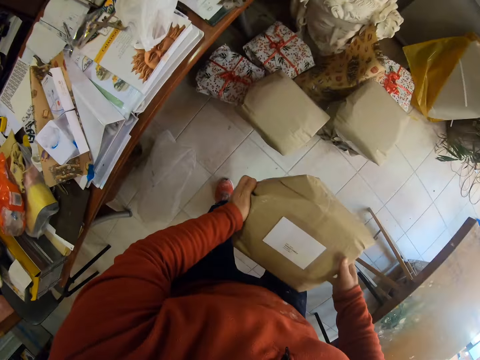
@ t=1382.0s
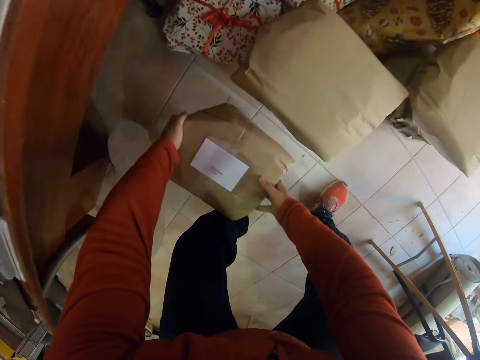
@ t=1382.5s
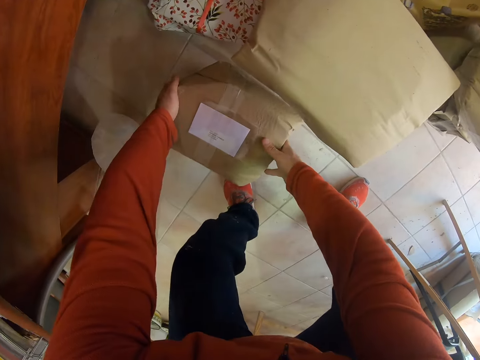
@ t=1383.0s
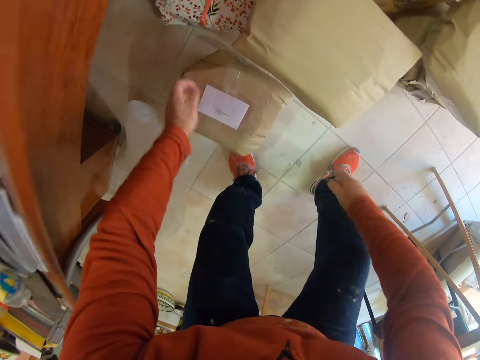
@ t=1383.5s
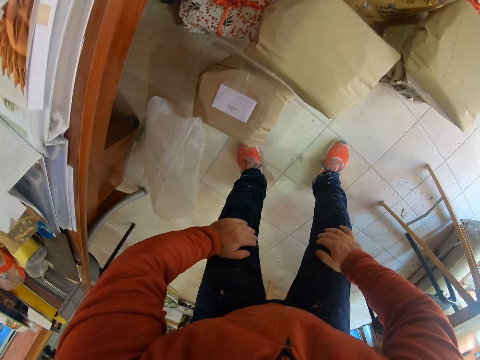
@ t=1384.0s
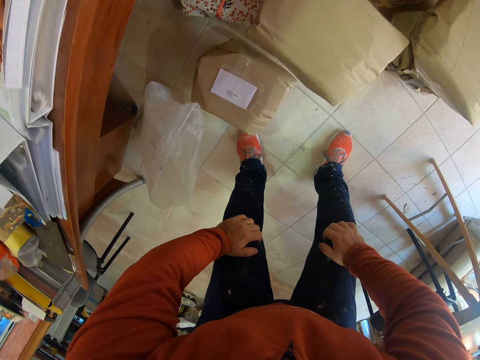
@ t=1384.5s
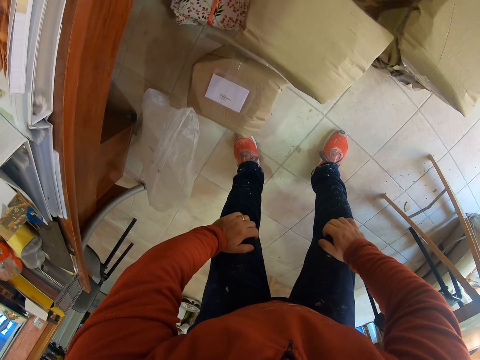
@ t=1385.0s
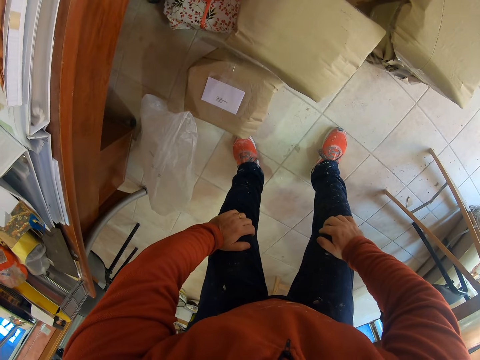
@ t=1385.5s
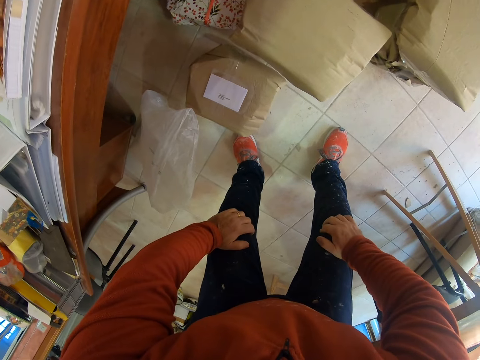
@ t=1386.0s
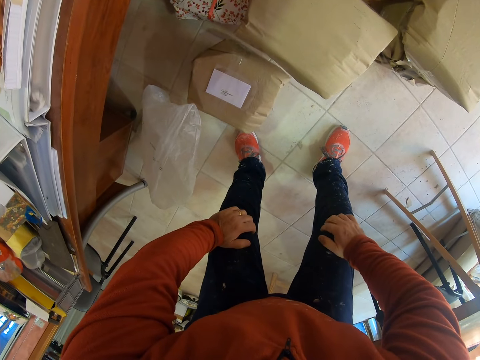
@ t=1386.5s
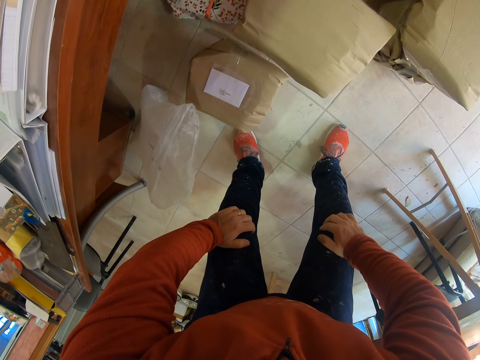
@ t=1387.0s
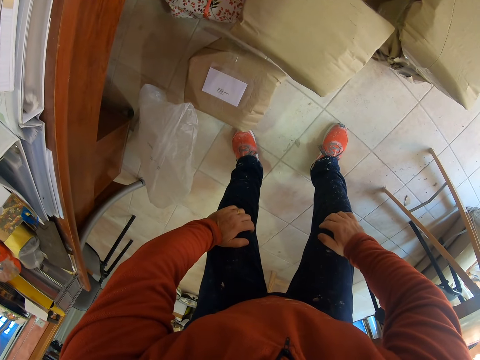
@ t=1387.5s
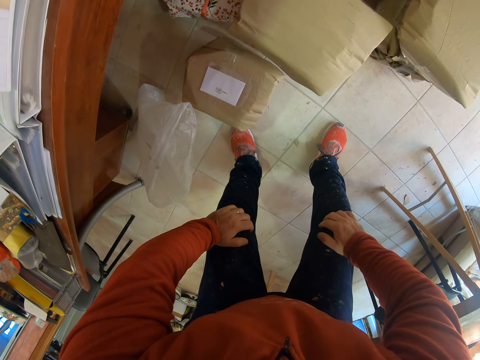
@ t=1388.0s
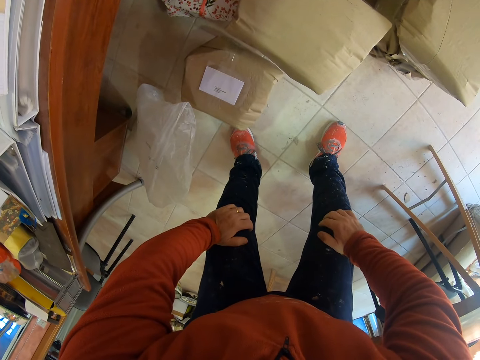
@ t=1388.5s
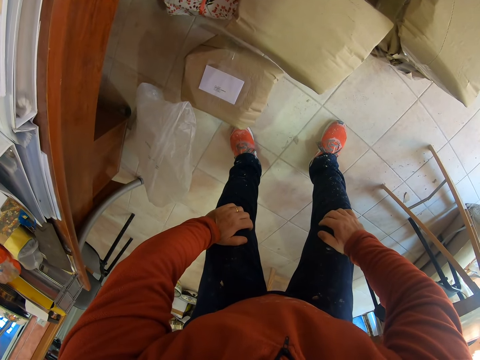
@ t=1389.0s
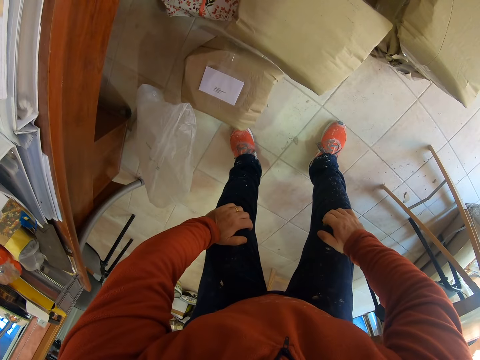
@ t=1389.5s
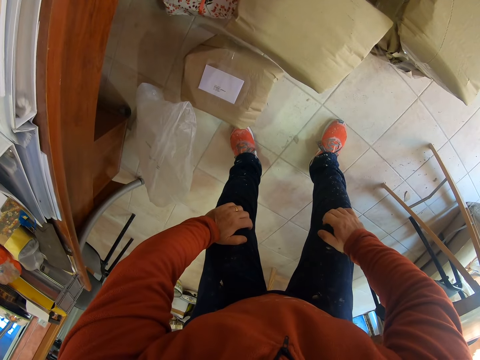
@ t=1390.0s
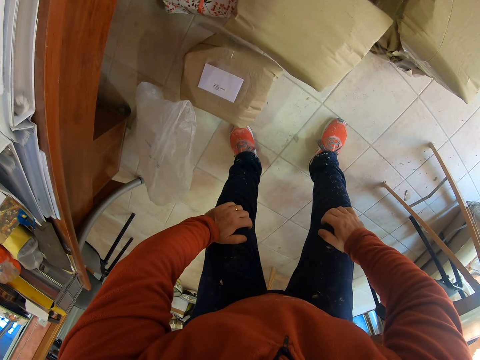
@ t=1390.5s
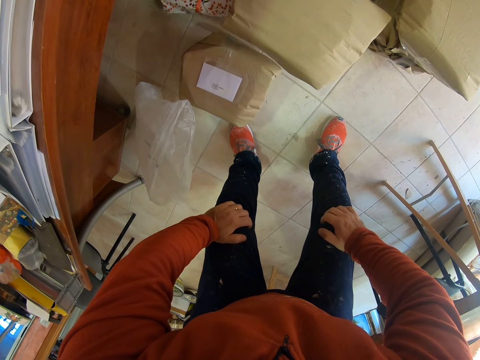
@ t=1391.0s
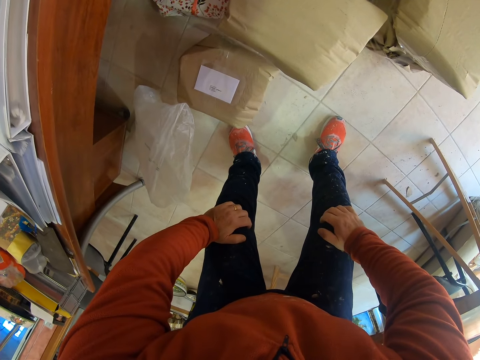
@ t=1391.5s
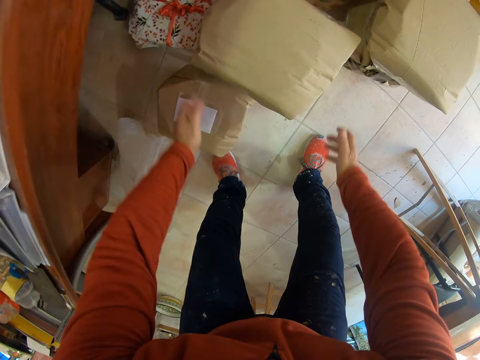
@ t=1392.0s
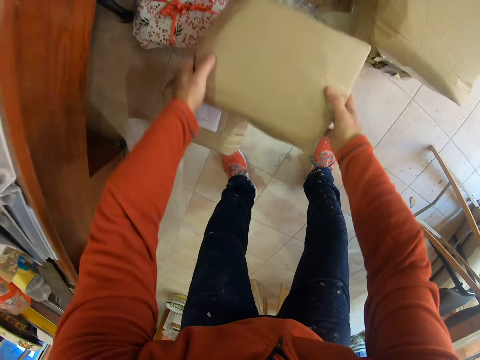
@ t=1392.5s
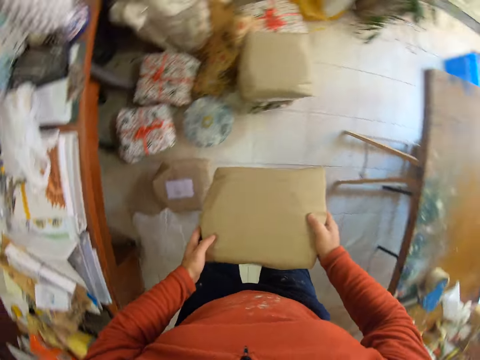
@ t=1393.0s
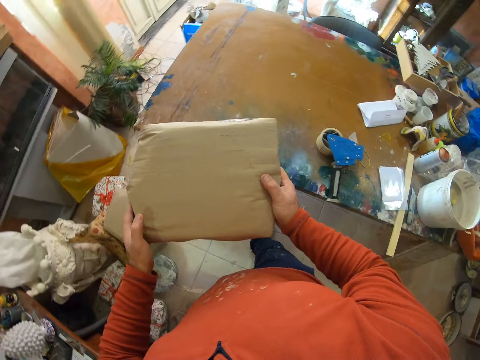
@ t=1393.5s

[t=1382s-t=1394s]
The camera wearer puts the parcel on the floor. He holds his knees. He lifts the parcel from the floor.

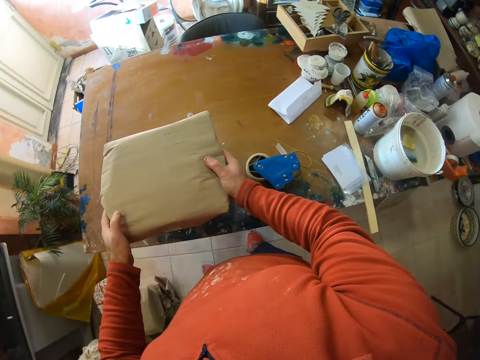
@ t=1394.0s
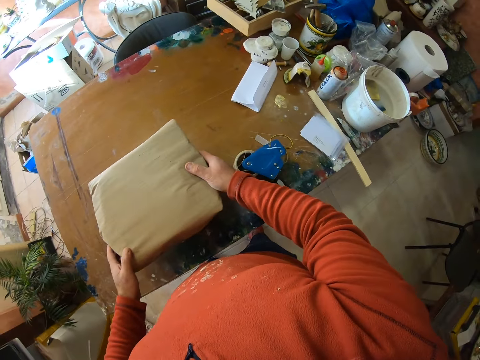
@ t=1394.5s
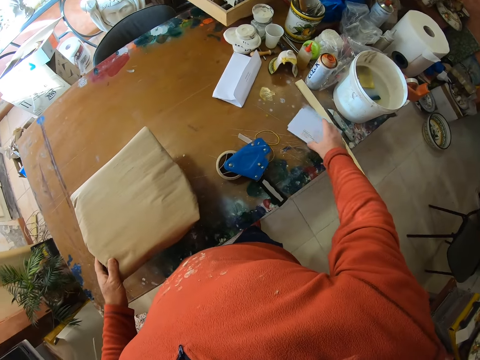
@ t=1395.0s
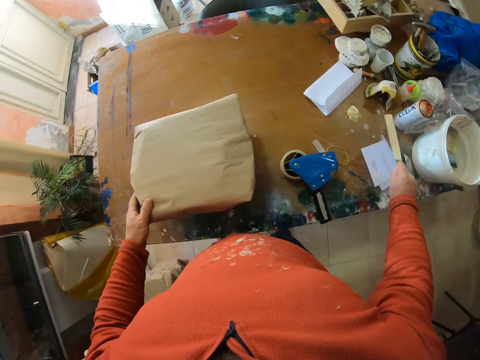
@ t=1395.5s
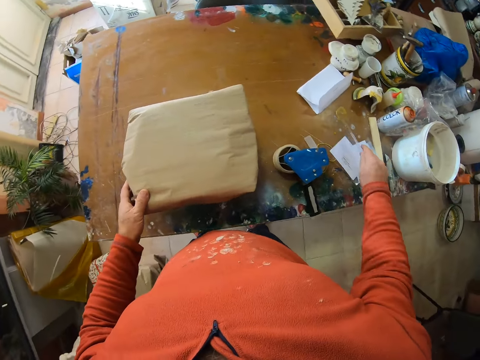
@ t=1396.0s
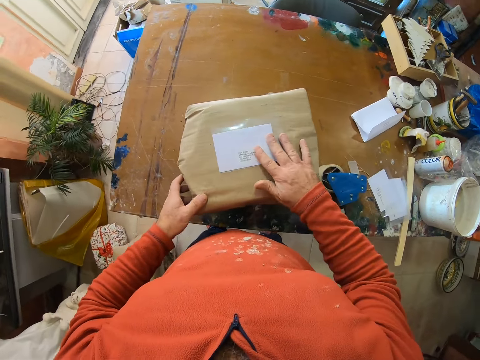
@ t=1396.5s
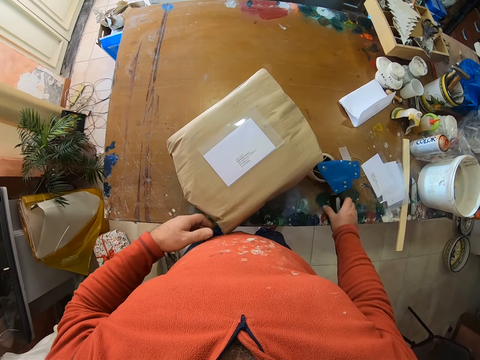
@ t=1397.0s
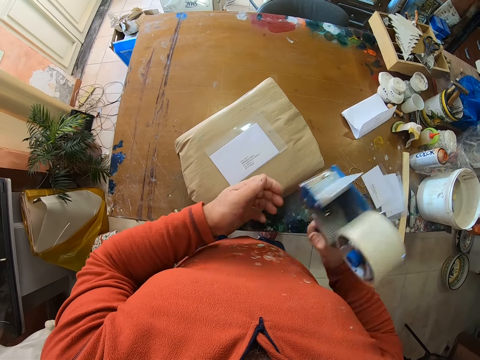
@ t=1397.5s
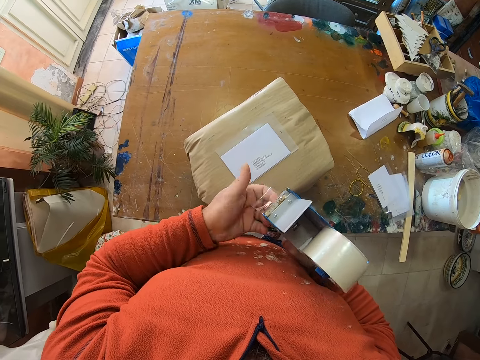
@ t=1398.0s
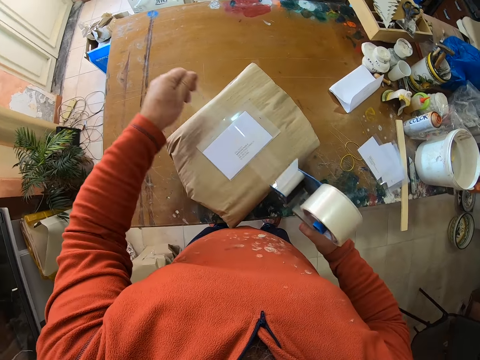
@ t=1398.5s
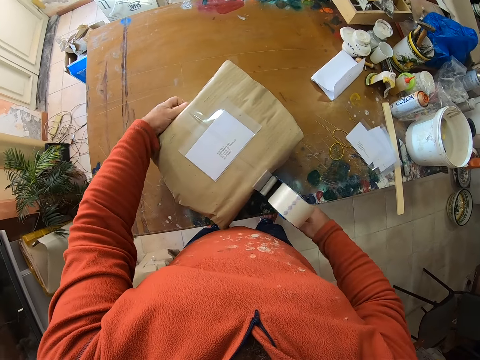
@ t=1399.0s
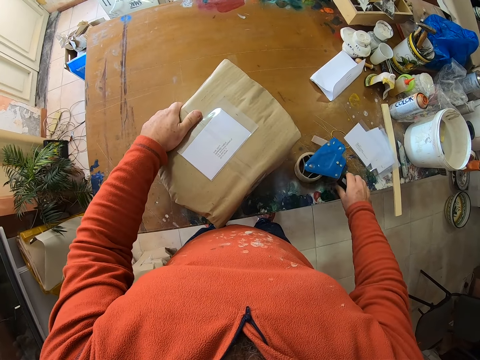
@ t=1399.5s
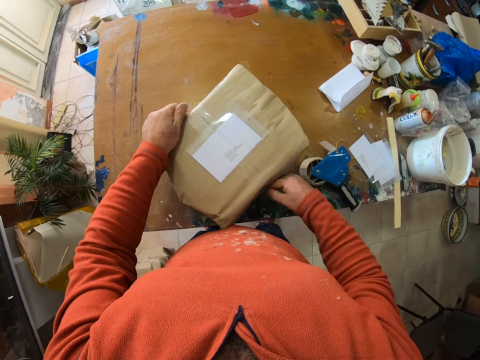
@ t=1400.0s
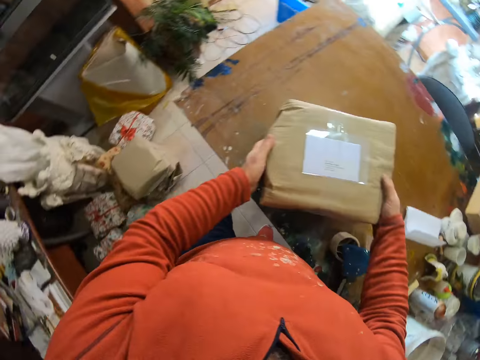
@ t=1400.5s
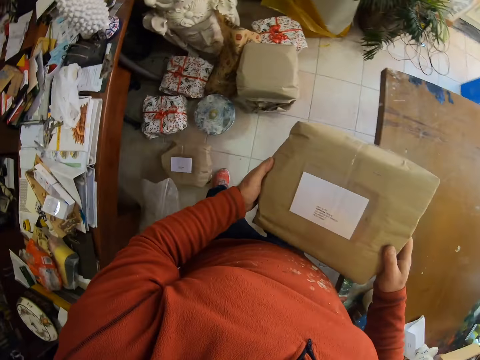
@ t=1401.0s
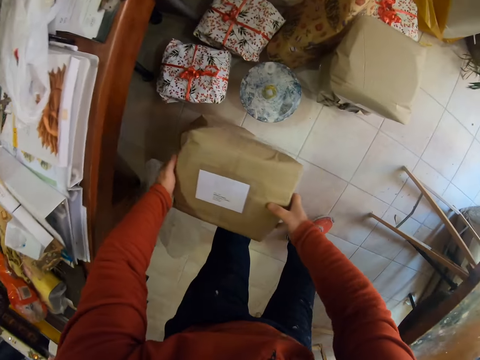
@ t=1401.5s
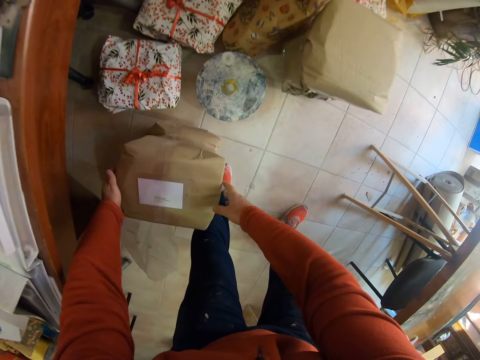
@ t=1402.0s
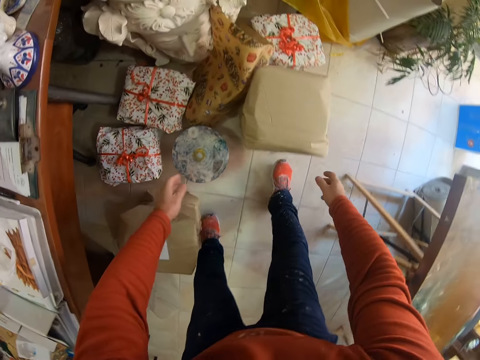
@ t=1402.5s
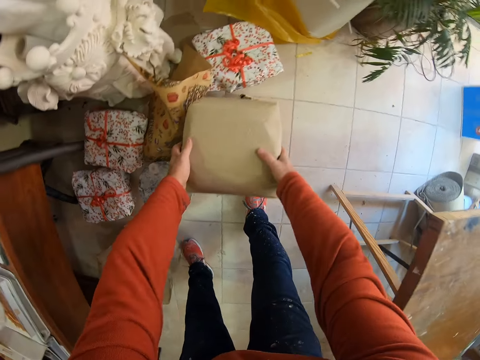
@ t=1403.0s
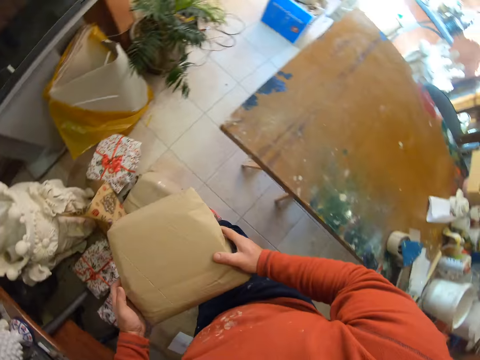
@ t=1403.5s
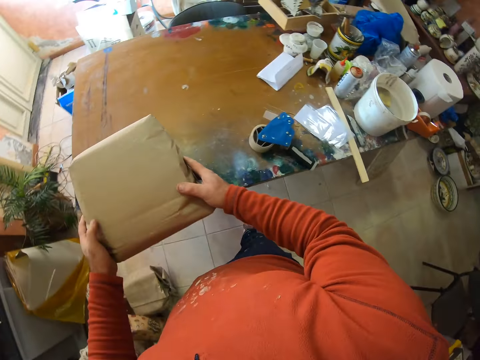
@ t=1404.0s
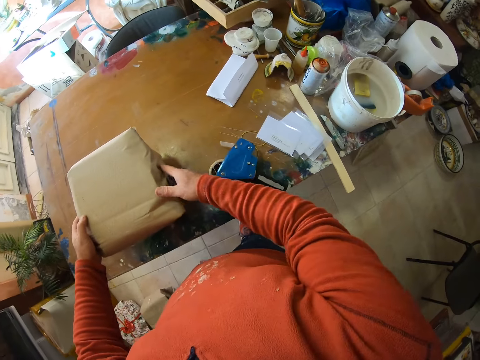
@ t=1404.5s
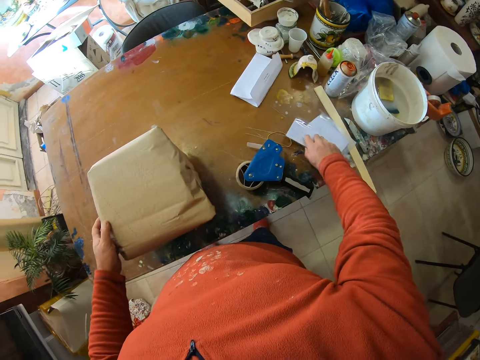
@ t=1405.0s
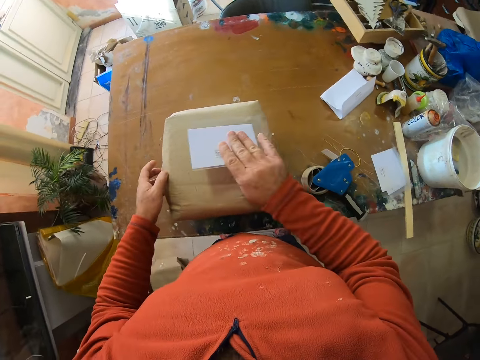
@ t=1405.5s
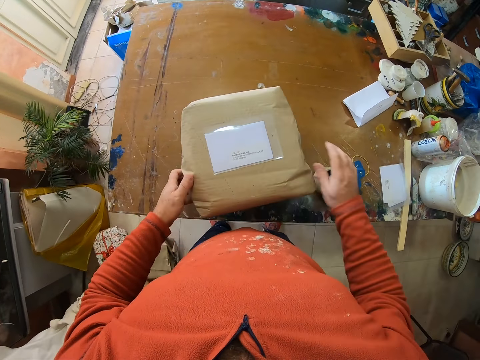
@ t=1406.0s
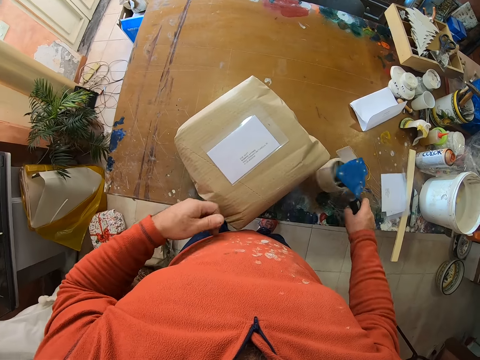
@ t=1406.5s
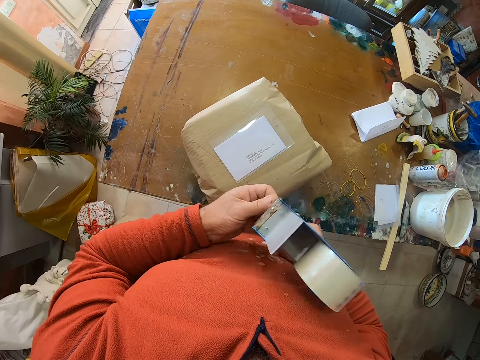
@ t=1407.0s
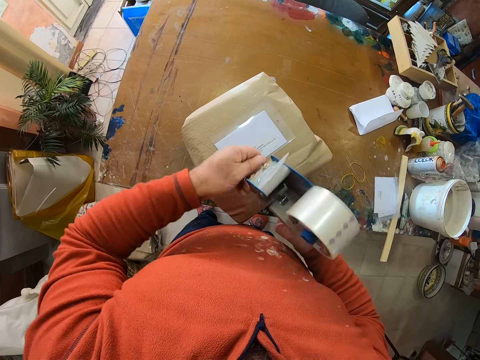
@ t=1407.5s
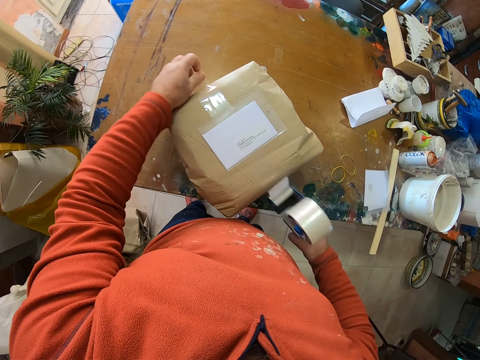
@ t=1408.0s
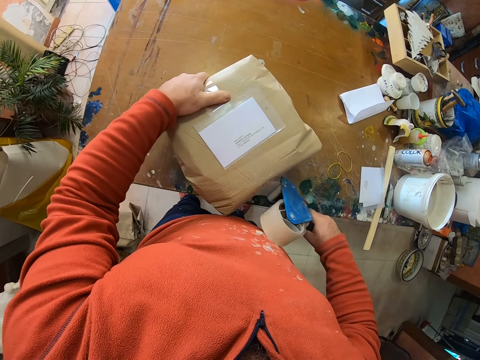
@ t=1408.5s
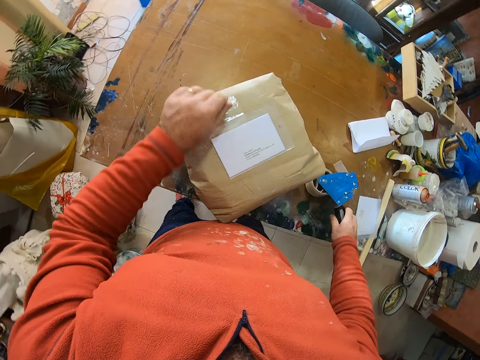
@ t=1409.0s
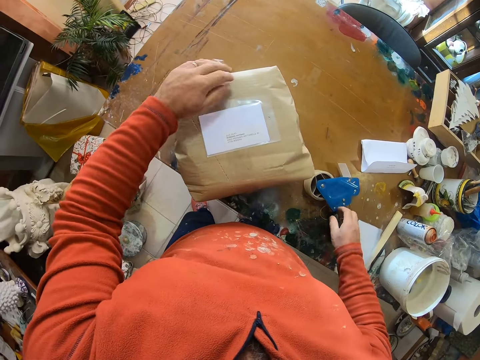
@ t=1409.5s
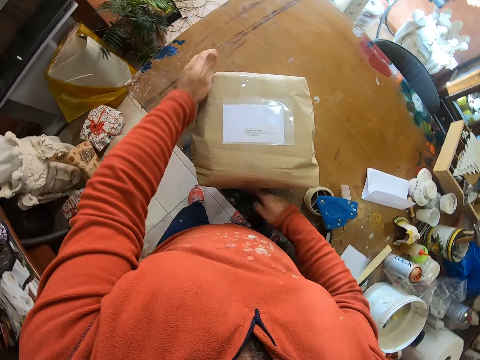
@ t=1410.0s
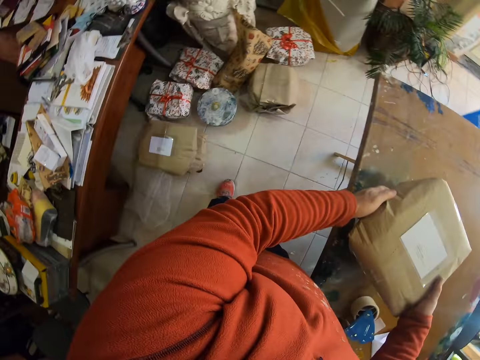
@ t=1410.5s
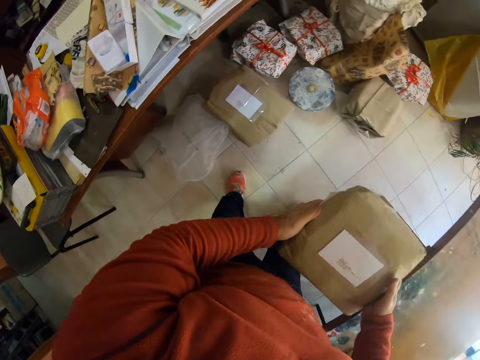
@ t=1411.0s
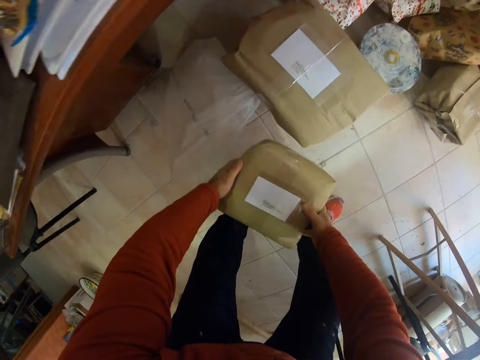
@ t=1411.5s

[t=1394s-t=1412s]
The camera wearer puts the parcel on the table. They pick up the card from the table and put the card on the parcel. They pick up the seal tape from the table. They stick the card on the parcel with the seal tape. They drop the seal tape on the table. They lift the parcel. They put the parcel on the floor. They pick up the second parcel from the floor. They put the parcel on the table. They pick up the card from the table and put the card on the parcel. They pick up the seal tape from the table. They stick the card on the parcel with the seal tape. They pull out the seal tape. They put the seal tape on the table. They lift the parcel.
